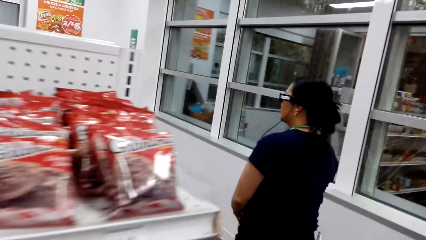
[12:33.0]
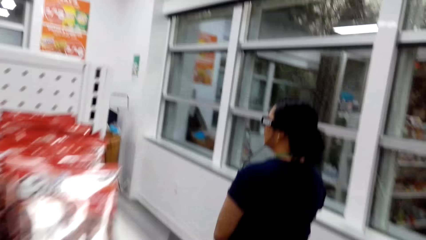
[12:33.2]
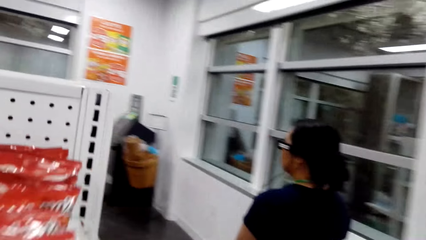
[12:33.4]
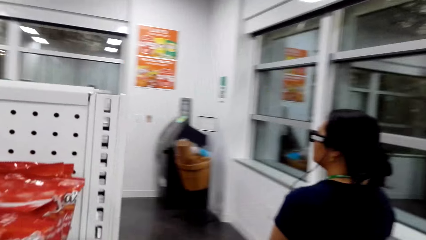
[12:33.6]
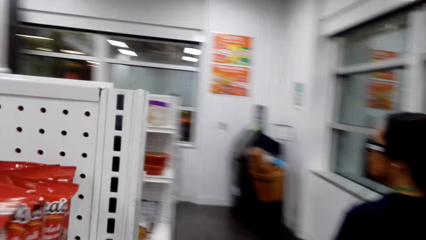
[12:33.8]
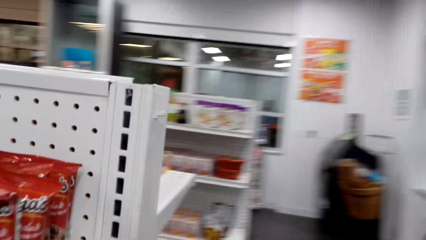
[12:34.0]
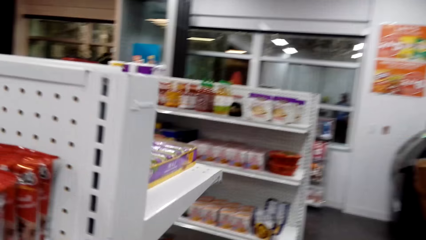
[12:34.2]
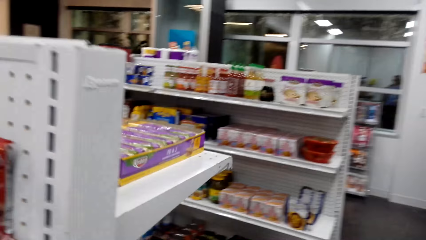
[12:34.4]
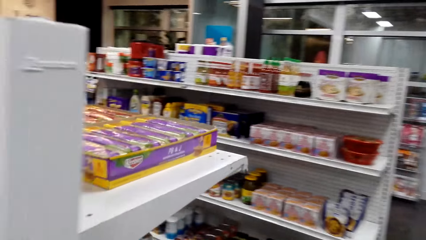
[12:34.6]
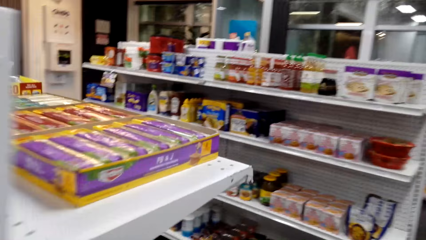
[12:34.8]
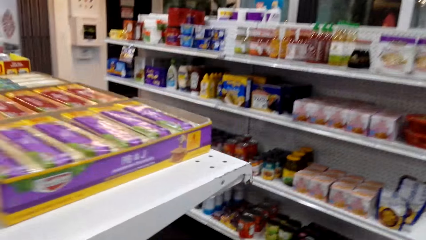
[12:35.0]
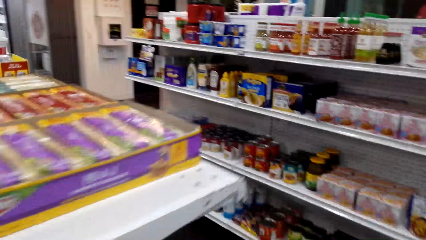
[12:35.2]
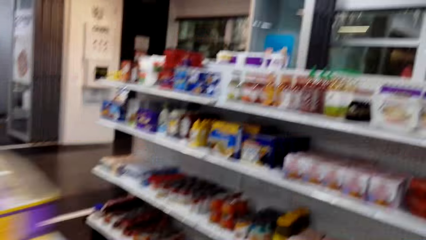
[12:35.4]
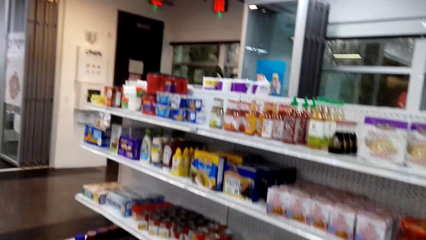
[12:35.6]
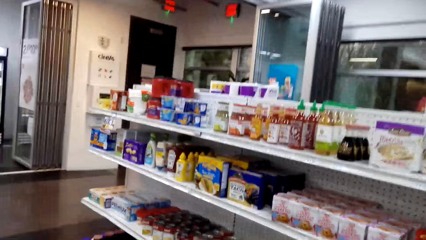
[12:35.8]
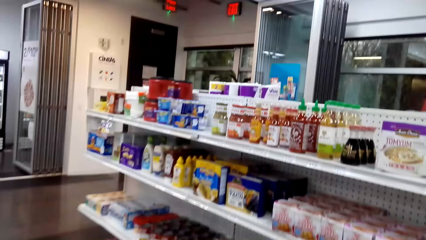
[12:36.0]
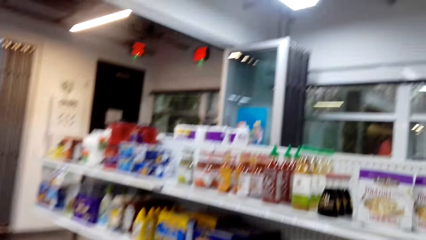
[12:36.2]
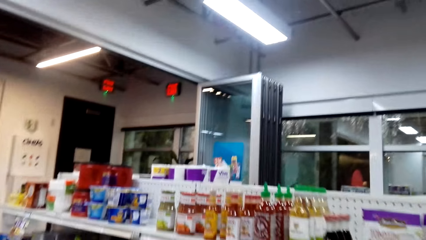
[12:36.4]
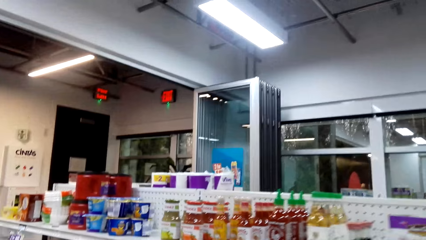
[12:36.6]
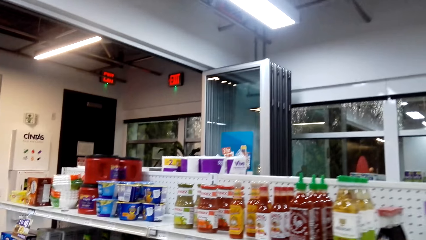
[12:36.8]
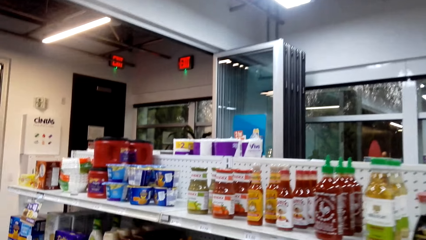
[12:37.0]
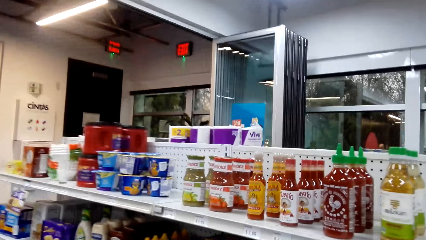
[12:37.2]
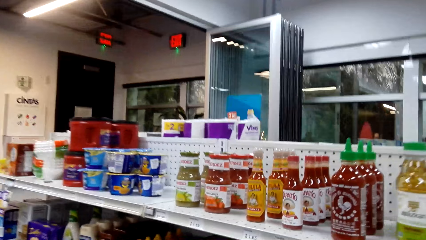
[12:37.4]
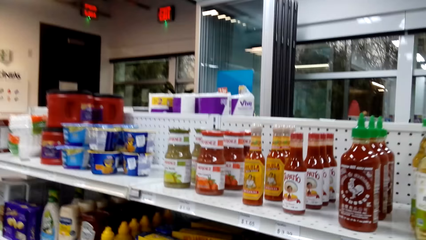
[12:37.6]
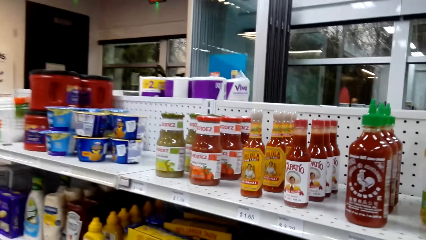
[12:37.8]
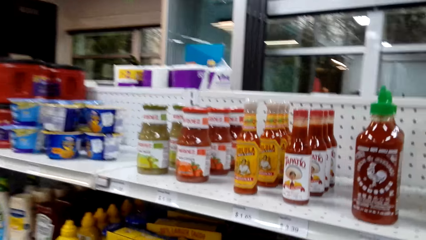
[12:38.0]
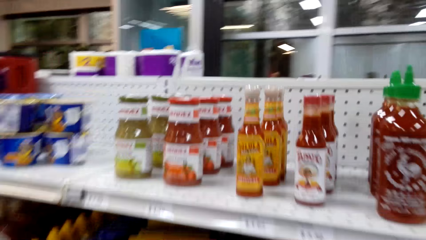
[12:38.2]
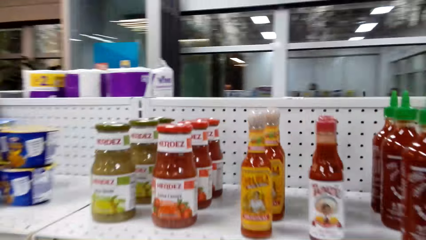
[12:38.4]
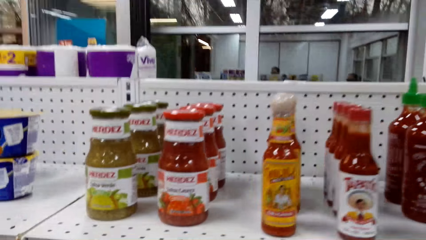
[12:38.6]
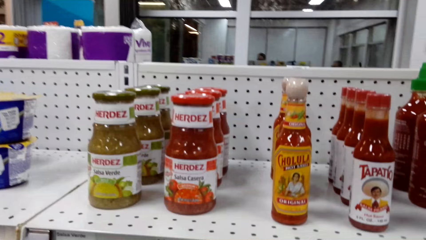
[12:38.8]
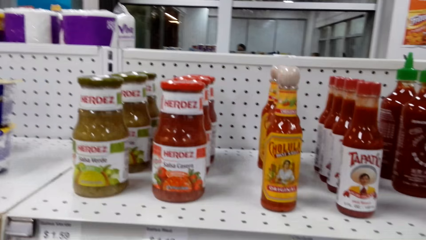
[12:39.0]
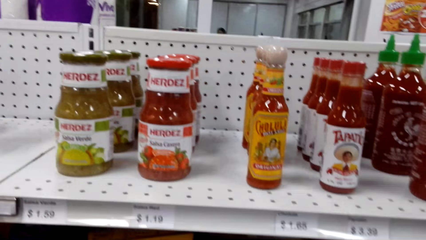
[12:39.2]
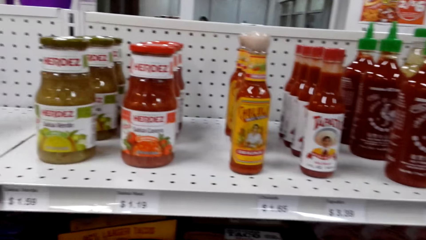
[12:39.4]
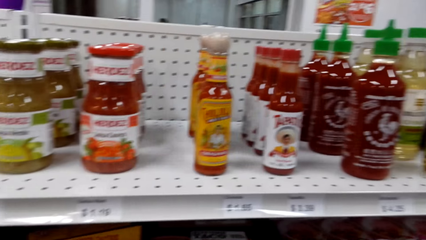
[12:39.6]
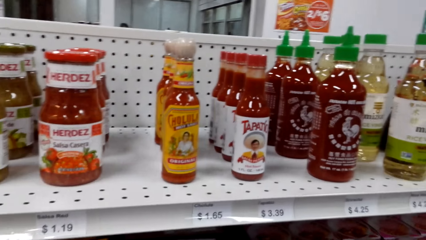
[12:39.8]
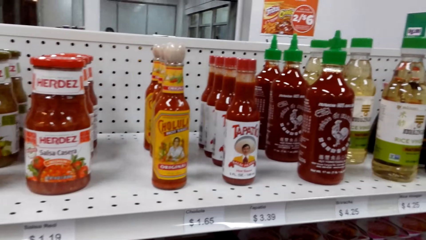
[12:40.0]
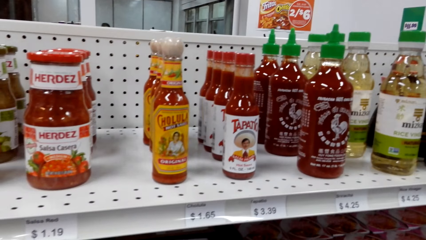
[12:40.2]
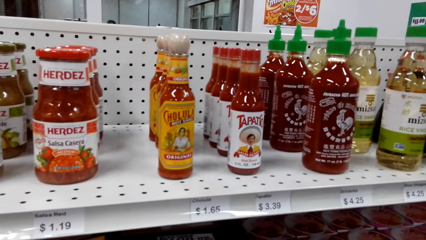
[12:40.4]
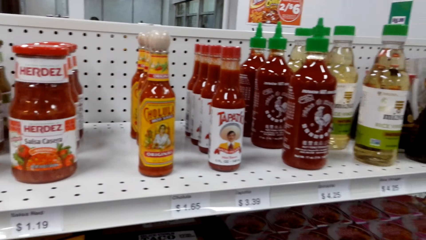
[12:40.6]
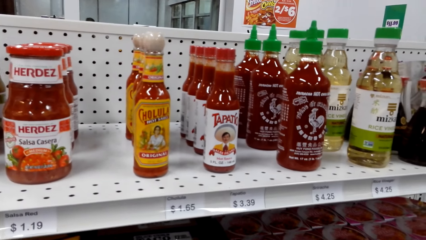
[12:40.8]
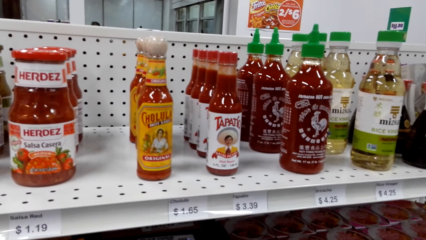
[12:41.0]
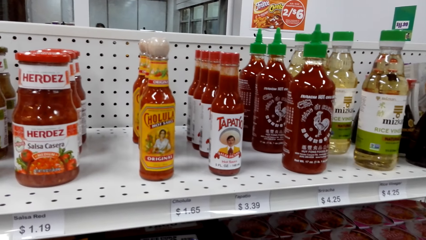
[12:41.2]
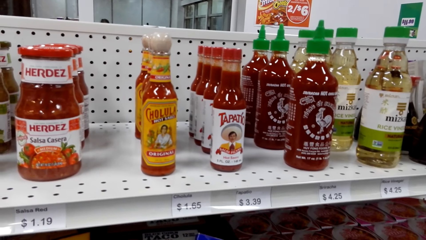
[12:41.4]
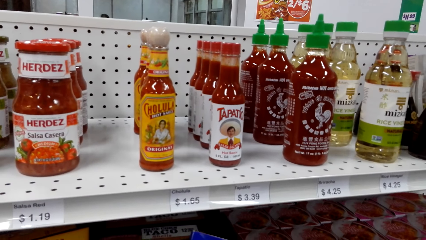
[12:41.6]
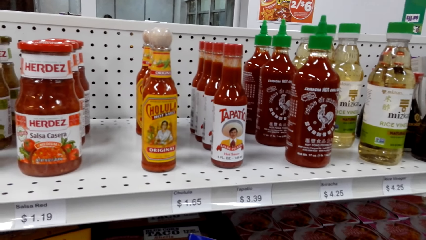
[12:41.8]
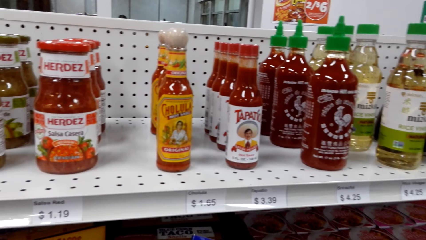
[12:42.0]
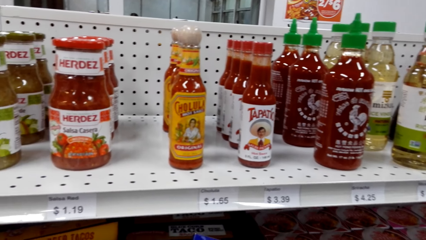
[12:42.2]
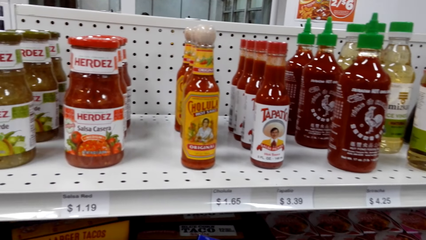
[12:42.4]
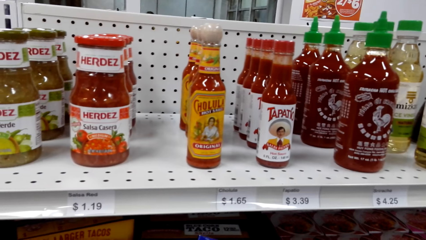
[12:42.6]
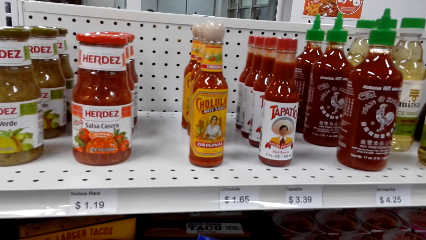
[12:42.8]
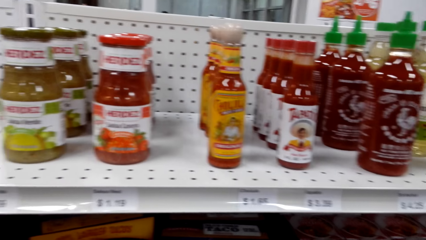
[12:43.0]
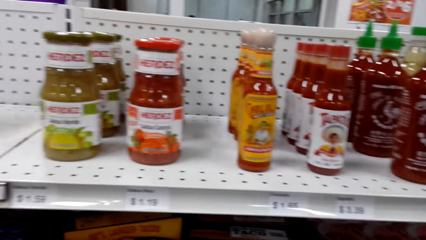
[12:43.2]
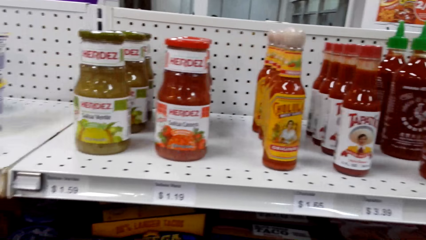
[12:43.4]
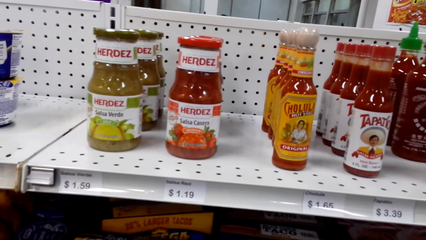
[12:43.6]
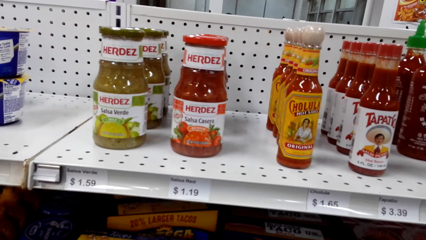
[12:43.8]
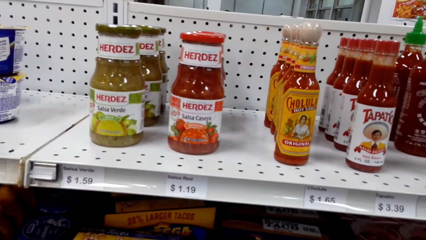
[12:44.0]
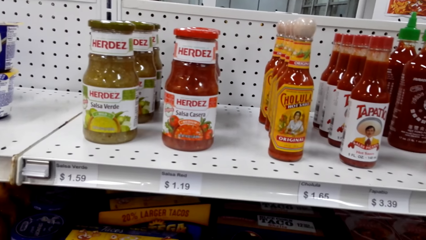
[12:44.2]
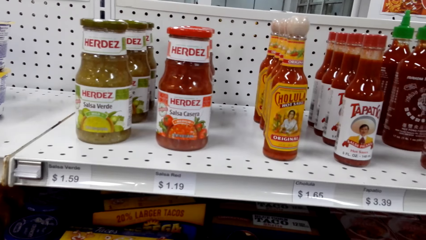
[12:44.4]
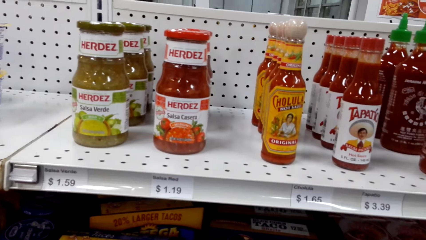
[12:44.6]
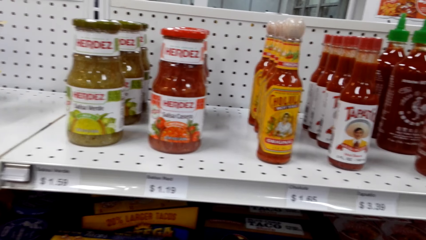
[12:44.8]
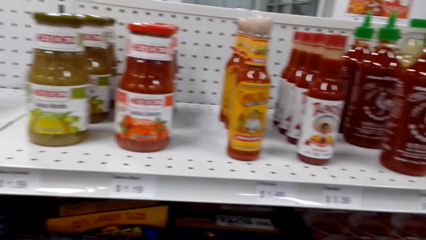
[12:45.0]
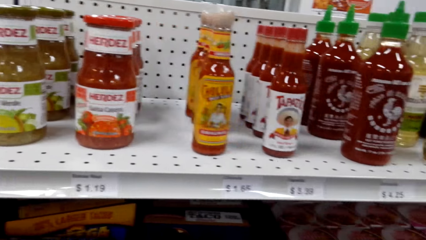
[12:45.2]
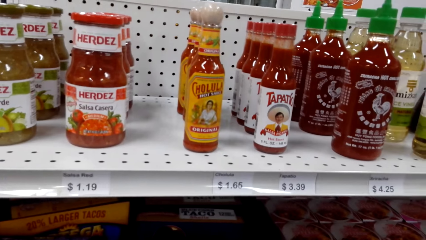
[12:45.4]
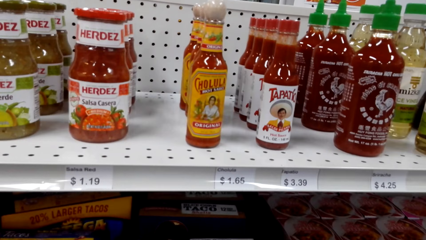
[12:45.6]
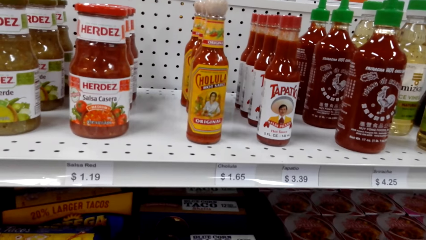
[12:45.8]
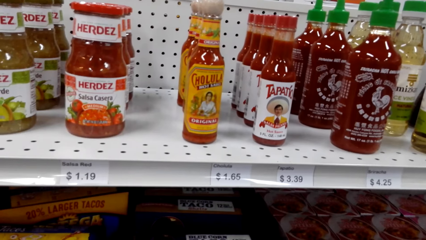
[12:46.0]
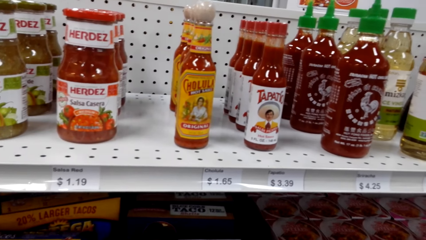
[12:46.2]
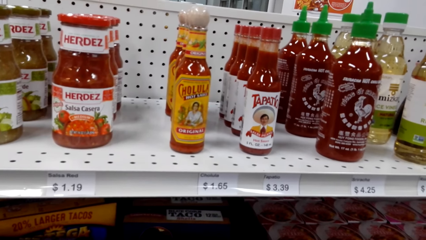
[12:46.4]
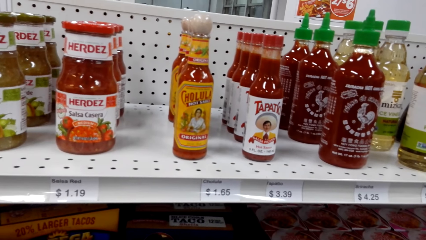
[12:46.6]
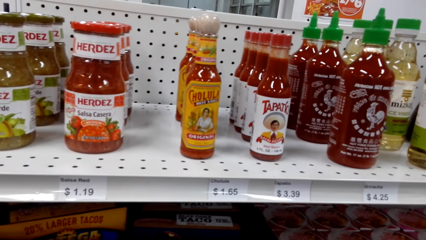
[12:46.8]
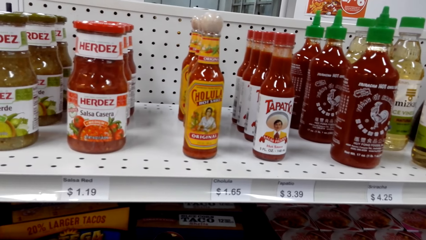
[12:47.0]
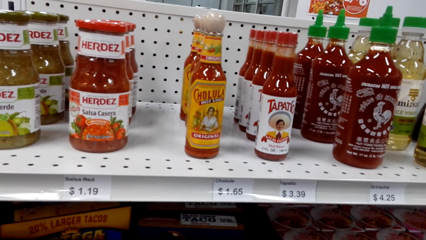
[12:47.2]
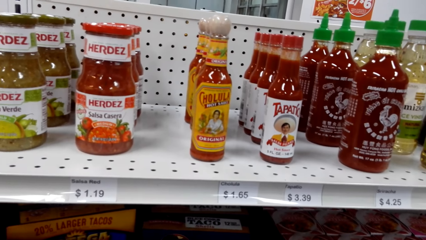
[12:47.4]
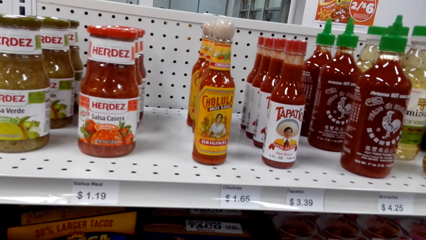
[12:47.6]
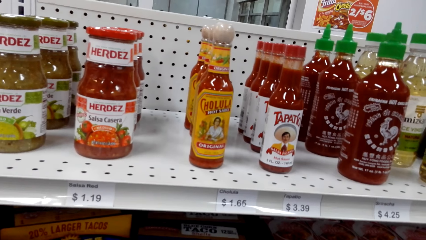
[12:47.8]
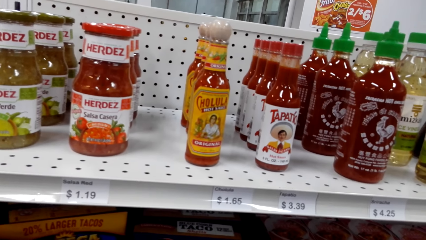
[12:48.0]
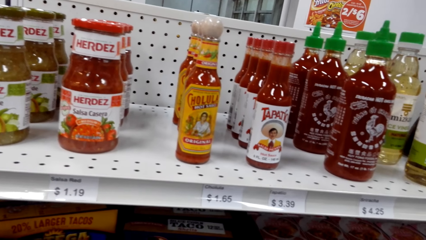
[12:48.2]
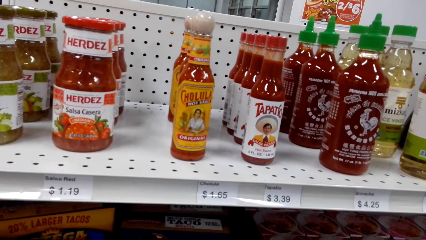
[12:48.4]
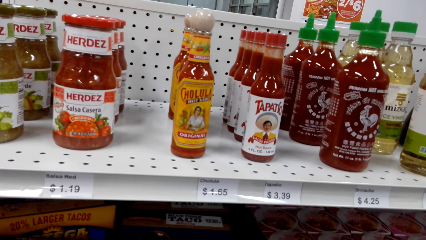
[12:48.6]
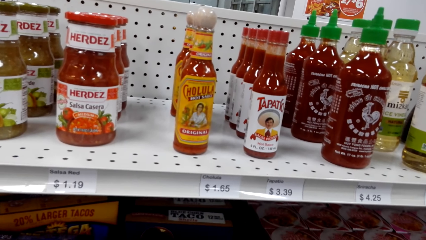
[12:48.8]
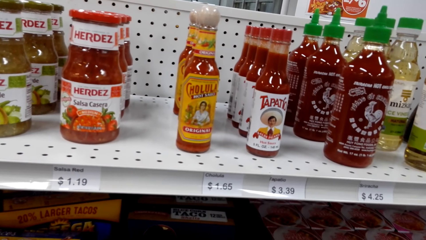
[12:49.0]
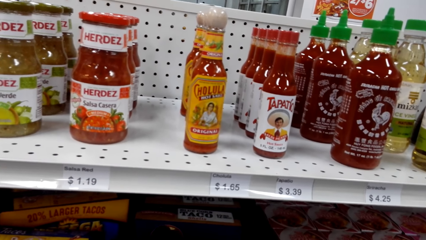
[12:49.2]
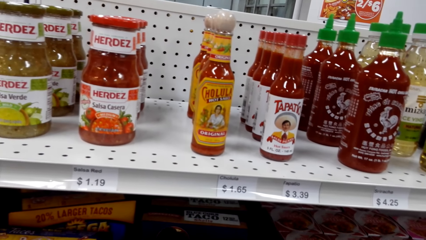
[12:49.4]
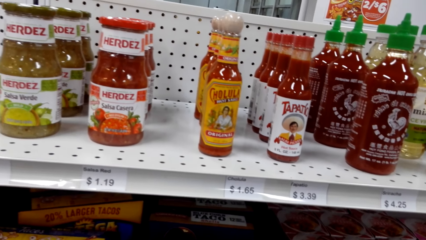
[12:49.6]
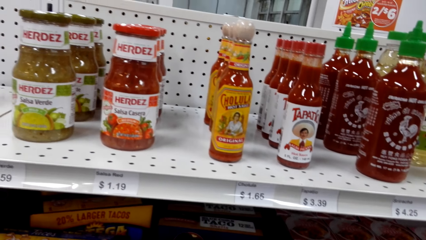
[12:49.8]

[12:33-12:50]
The camera wearer looks at the salsa.
